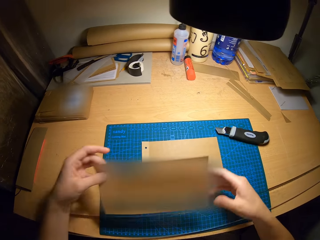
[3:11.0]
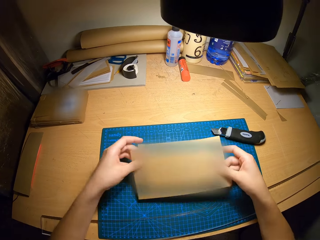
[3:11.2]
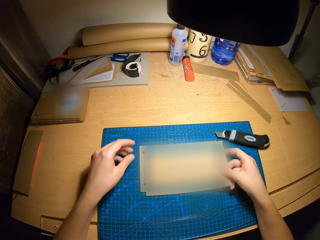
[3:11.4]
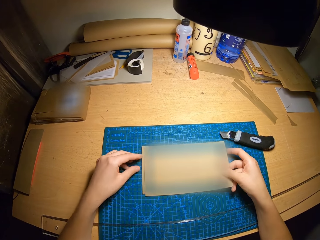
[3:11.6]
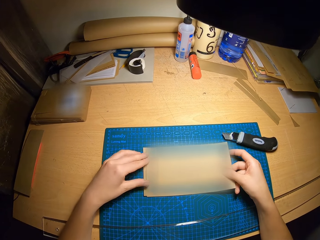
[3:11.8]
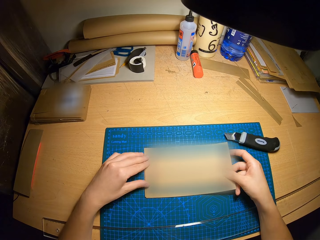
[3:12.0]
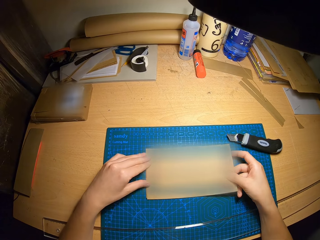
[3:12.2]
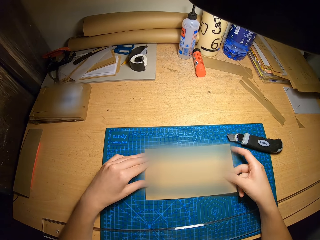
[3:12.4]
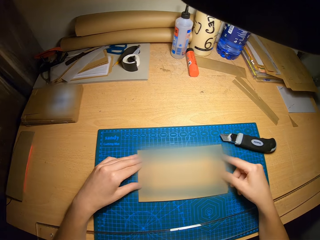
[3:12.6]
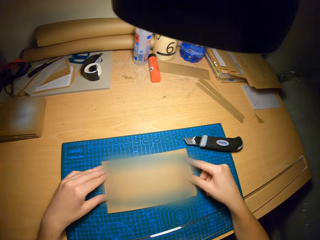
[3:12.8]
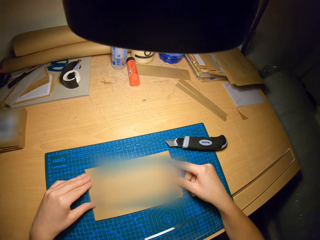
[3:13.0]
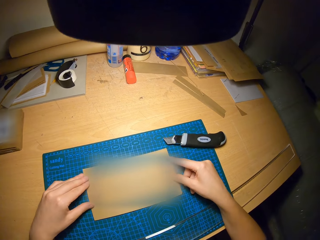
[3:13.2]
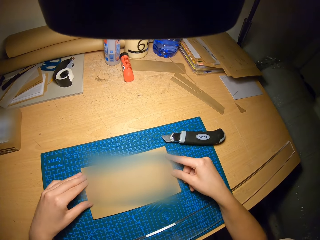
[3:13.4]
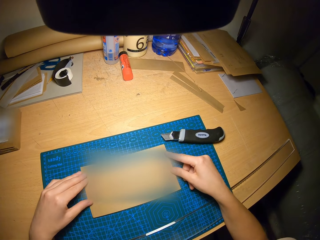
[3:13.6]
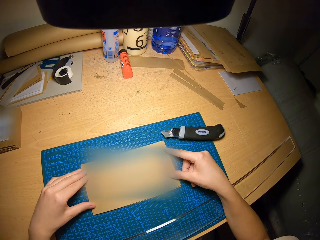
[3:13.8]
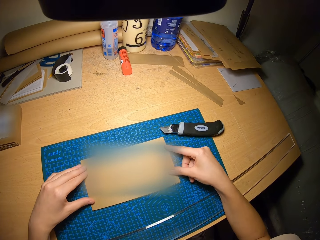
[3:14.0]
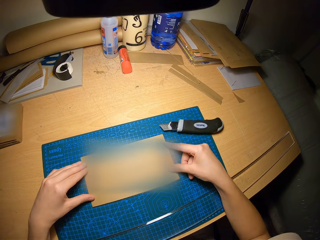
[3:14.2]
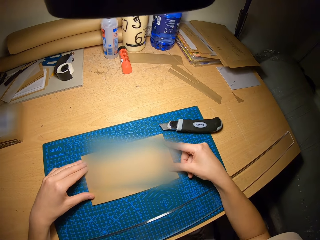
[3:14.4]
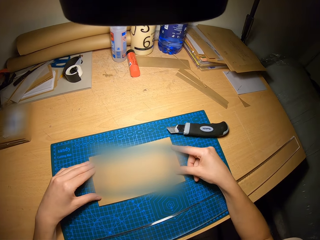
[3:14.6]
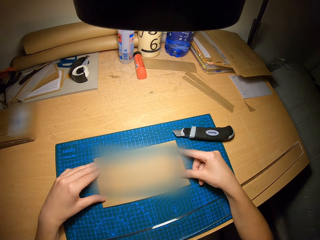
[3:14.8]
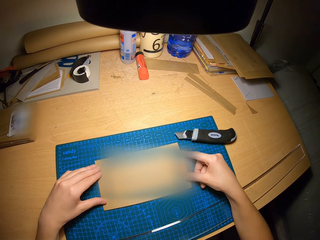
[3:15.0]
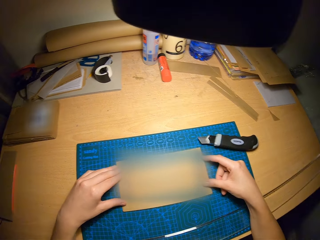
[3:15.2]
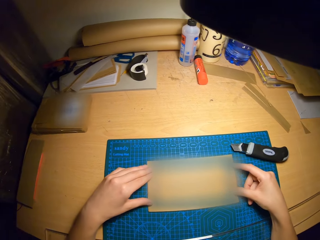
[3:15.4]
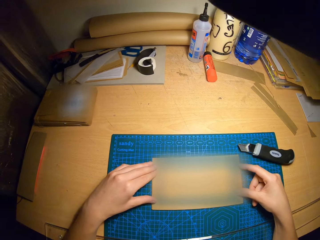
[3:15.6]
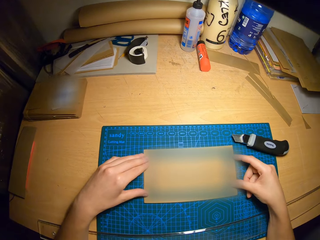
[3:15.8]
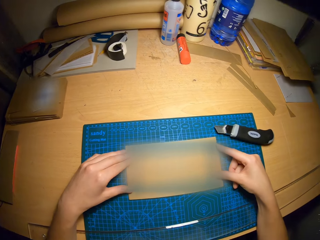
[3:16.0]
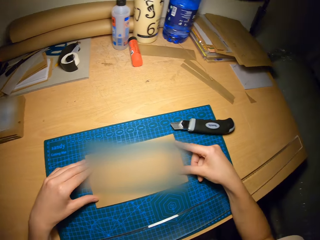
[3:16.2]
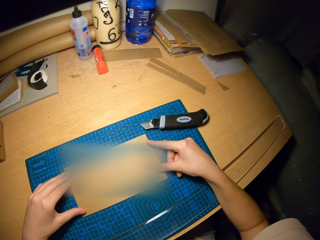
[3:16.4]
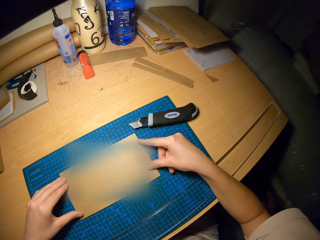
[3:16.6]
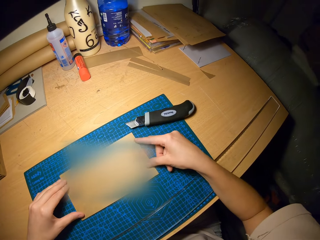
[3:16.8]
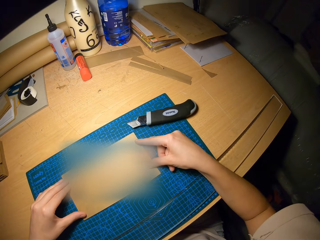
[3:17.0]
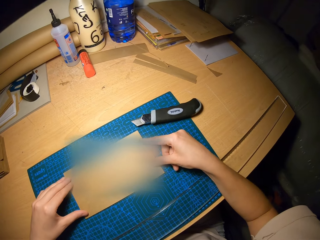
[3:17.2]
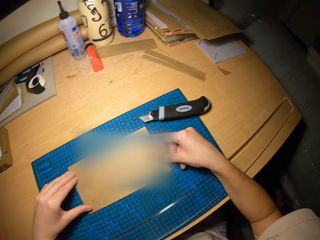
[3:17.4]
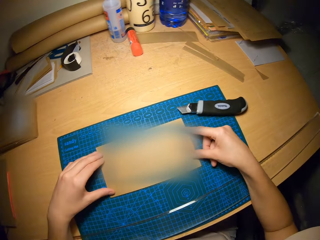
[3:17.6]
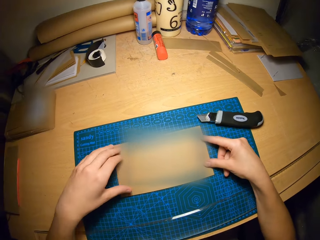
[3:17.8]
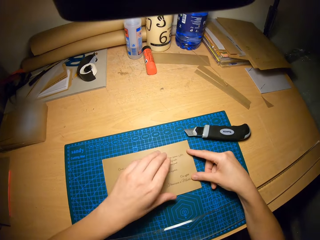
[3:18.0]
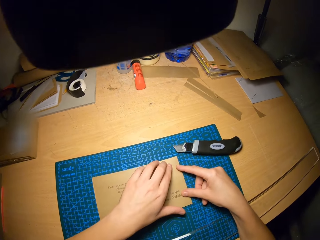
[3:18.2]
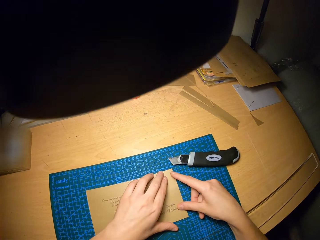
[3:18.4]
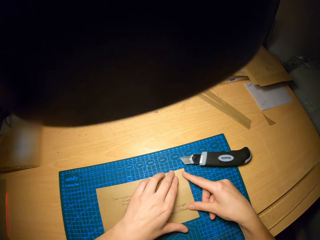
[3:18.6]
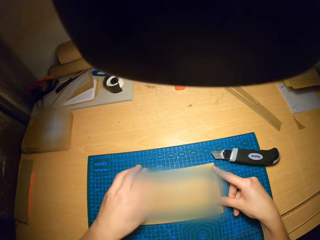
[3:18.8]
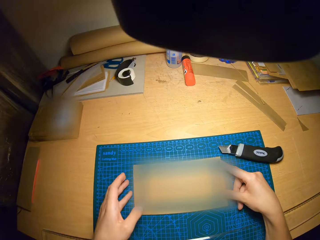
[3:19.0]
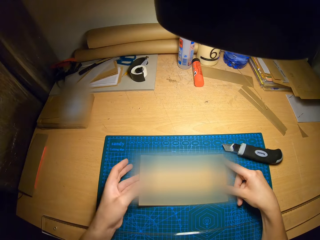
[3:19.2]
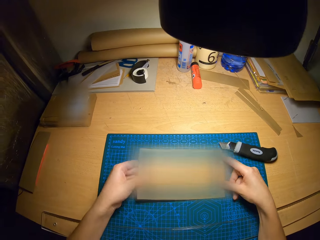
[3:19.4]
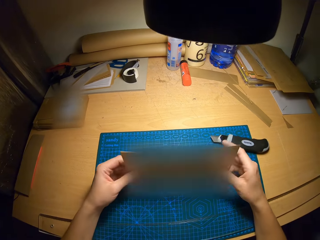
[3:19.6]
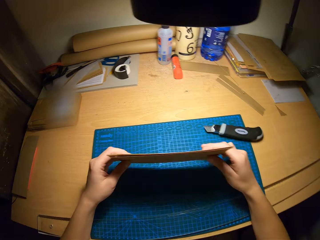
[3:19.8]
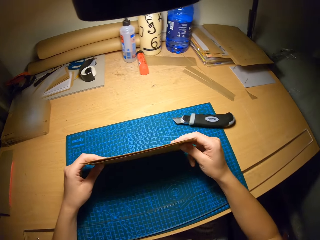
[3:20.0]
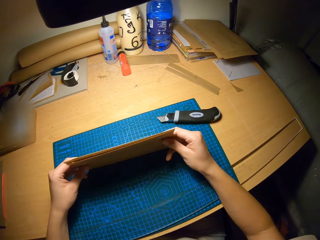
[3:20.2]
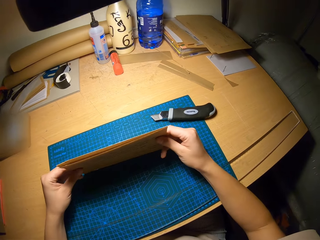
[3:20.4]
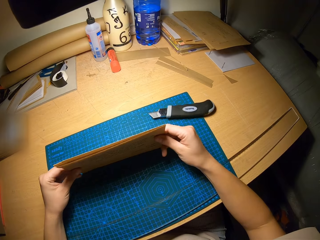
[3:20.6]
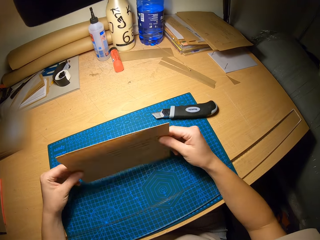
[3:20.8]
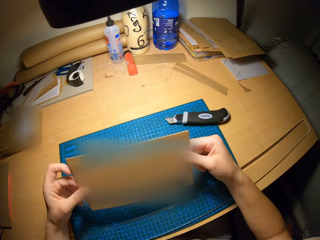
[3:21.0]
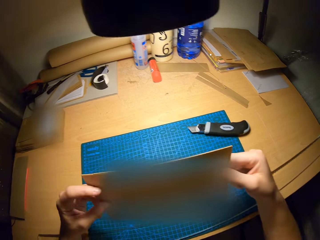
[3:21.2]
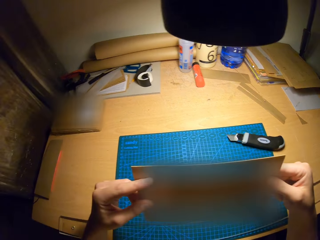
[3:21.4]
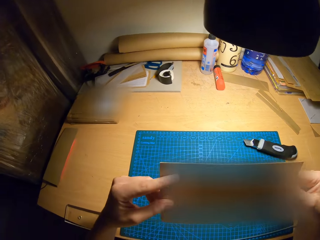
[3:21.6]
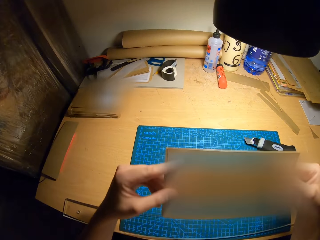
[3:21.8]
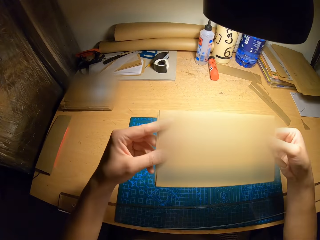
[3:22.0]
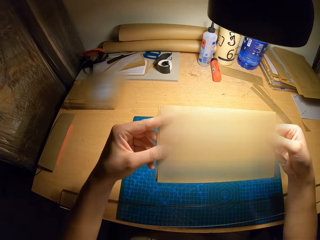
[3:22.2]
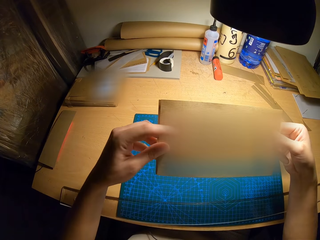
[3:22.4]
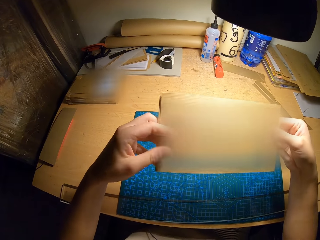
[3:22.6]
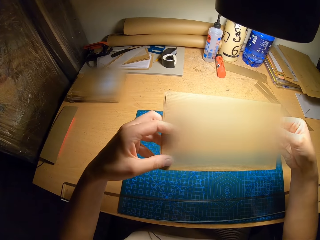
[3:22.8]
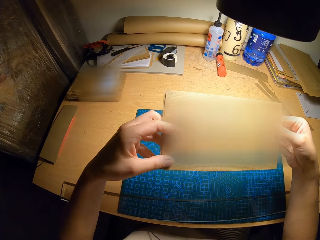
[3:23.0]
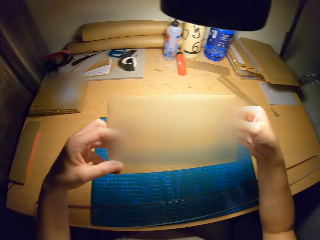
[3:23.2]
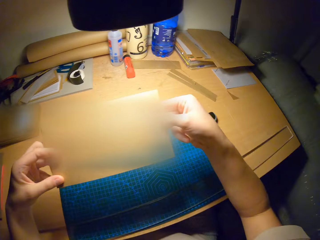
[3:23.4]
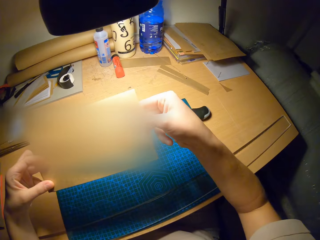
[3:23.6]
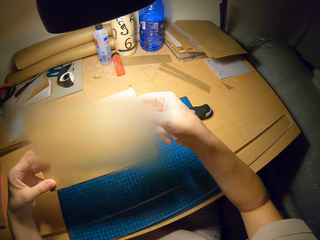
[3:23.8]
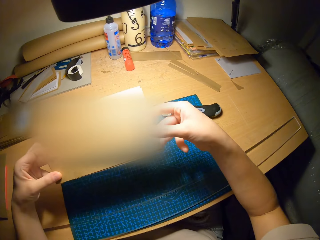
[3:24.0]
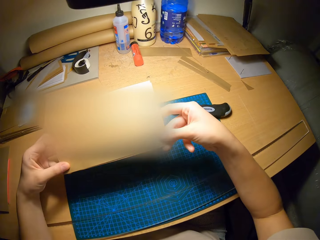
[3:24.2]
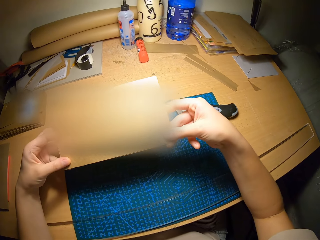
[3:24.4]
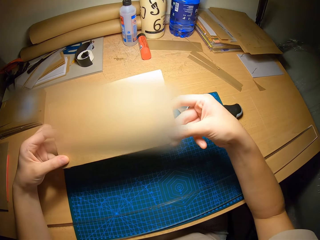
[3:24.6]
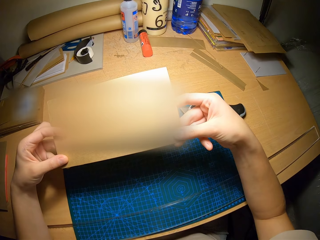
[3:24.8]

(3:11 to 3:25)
The camera wearer joins the third and fourth brown cardboards together. They stare at the craft papers on the cutting mat. They hold the craft papers on the cutting mat. They stare at the craft papers.

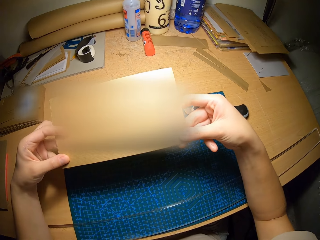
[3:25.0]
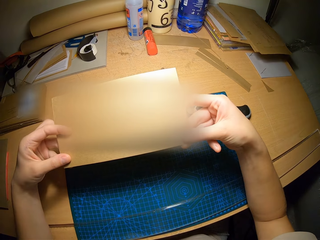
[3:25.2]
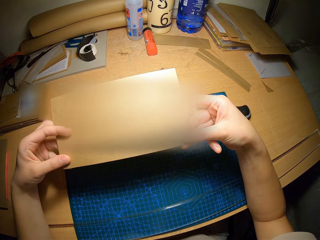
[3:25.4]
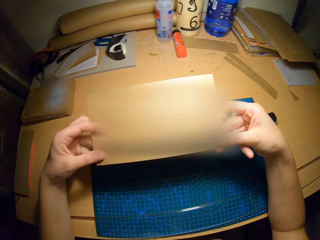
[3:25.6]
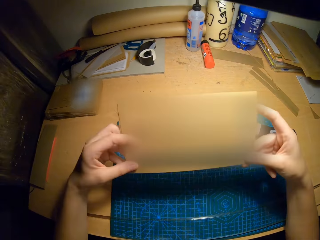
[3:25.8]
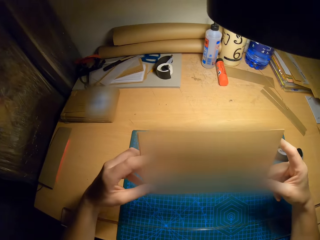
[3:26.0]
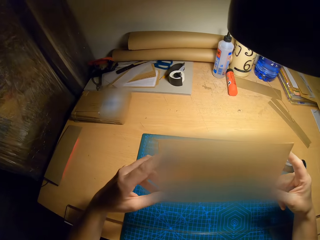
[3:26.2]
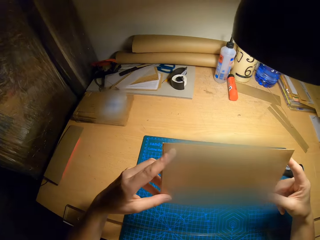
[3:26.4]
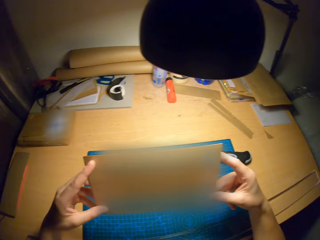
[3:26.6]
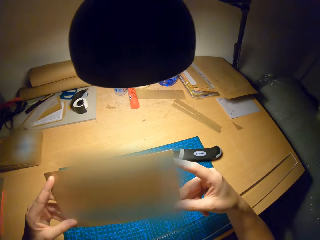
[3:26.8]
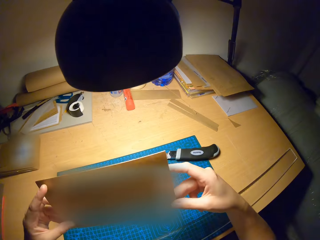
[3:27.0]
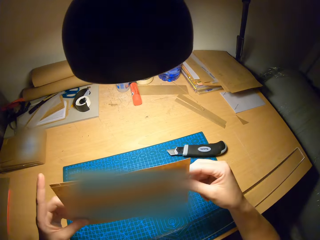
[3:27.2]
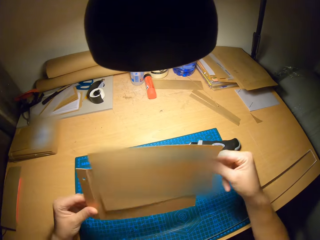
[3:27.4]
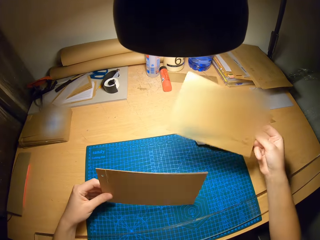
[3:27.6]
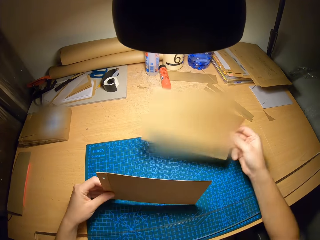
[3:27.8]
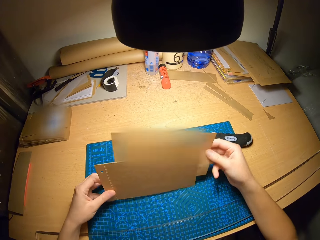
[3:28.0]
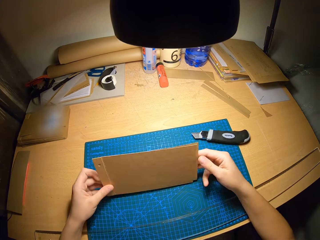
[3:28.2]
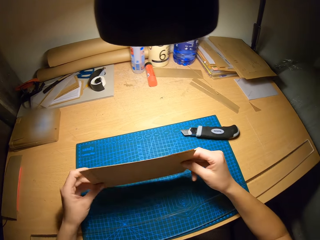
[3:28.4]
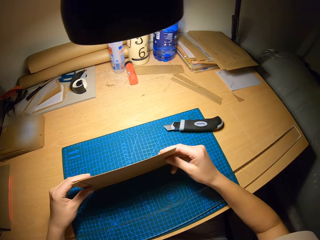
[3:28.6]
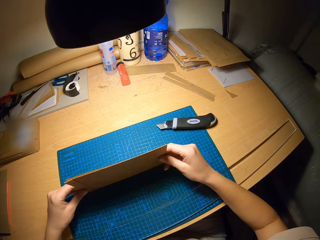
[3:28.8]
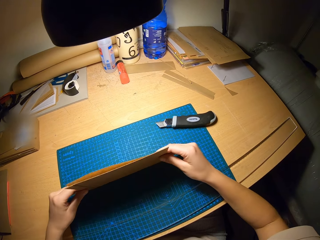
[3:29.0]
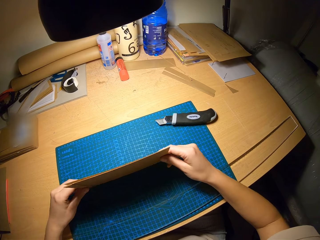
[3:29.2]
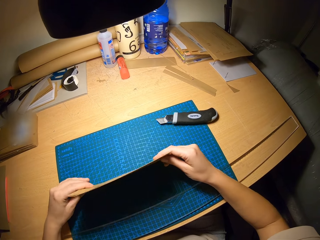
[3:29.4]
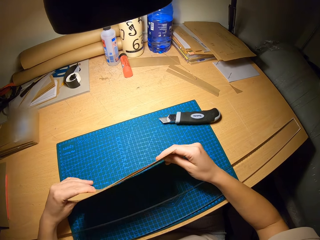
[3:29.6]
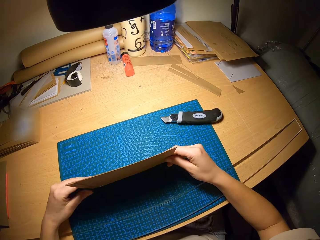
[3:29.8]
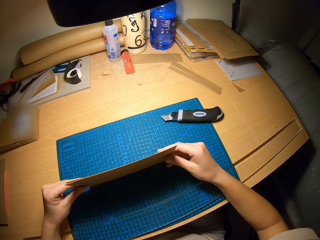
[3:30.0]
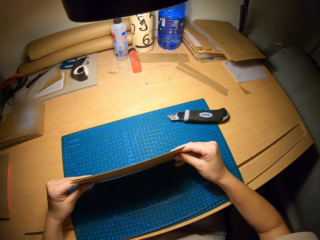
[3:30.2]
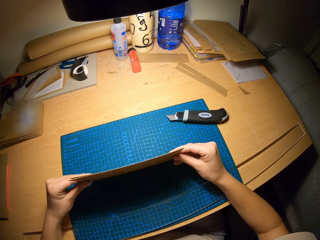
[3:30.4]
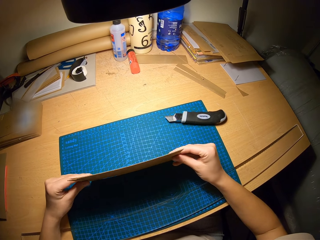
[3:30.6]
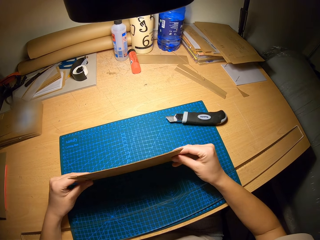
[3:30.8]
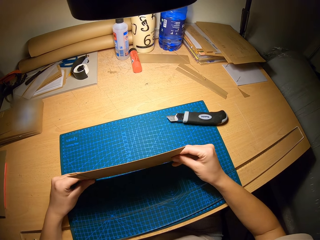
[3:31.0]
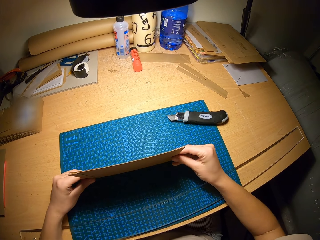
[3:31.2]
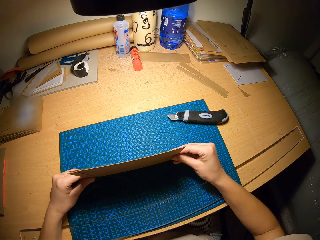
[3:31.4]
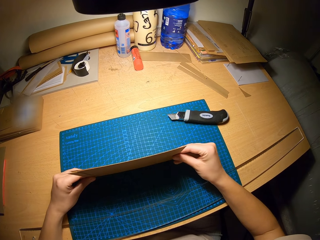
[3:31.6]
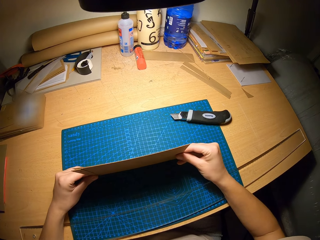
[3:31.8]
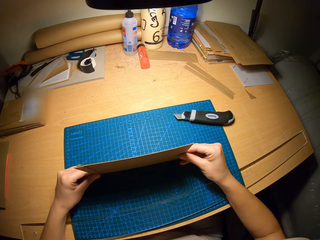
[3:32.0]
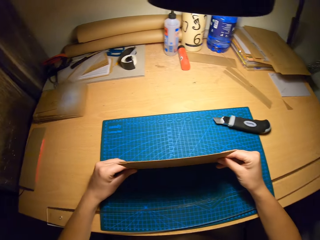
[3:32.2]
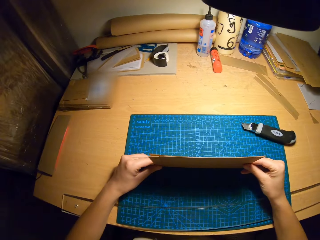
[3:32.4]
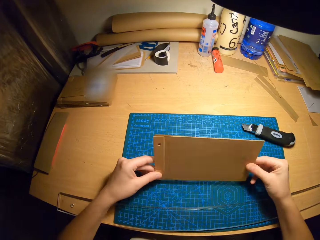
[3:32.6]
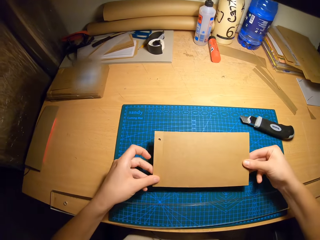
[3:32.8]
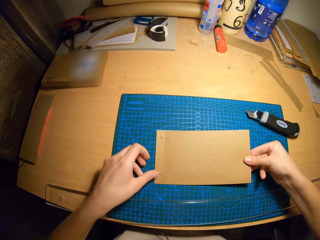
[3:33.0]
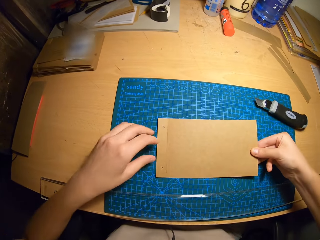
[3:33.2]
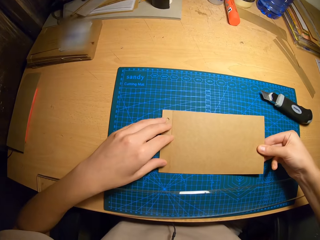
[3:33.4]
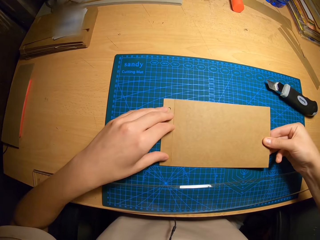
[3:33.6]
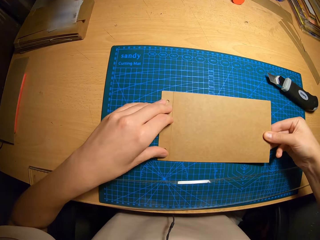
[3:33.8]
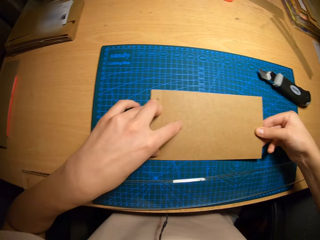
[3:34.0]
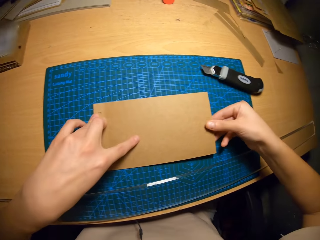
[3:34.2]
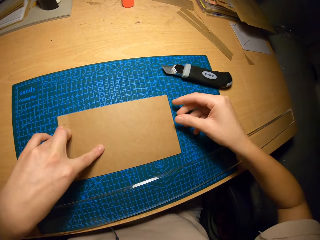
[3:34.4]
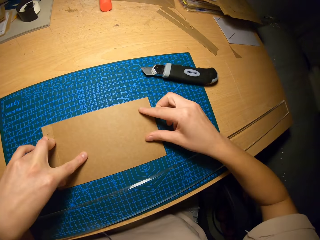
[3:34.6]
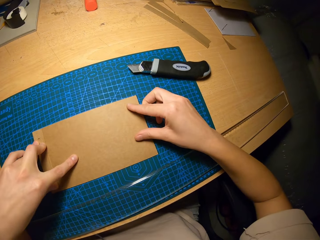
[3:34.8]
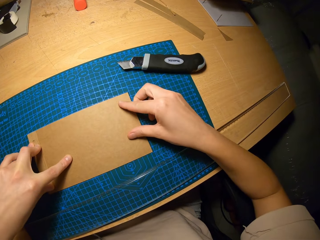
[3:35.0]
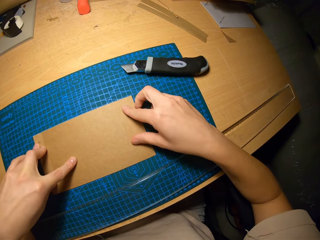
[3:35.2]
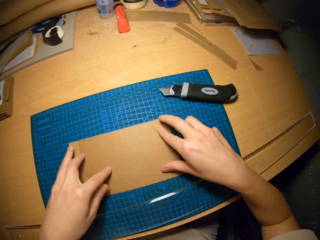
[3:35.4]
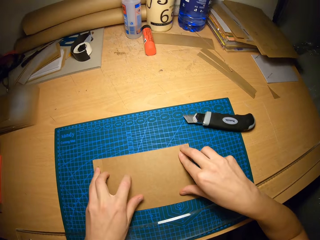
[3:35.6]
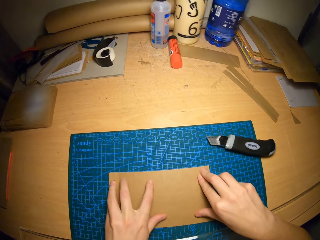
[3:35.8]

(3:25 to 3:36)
The camera wearer moves the craft paper behind the other craft paper. They hold the craft papers together on the cutting mat. They stare at the craft papers on the cutting mat.
